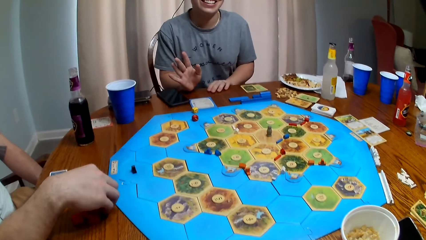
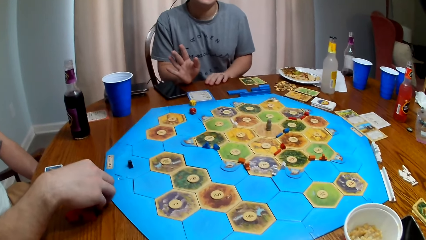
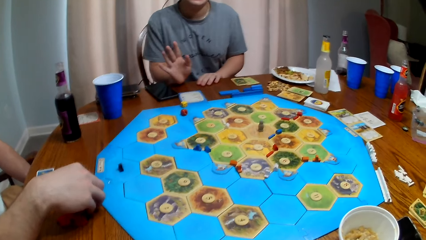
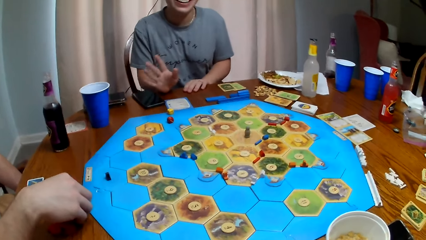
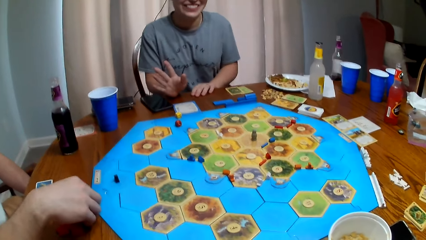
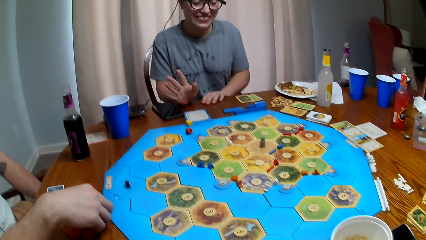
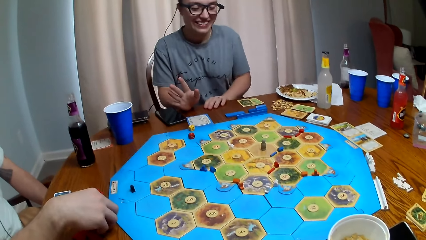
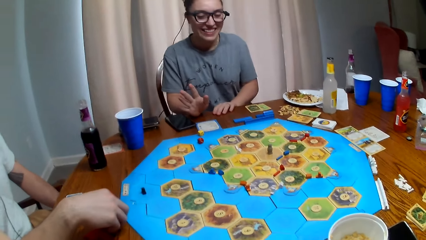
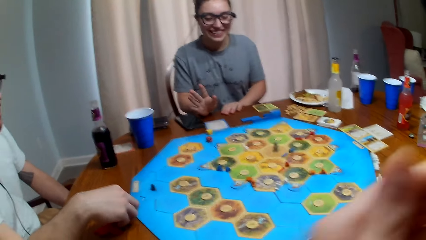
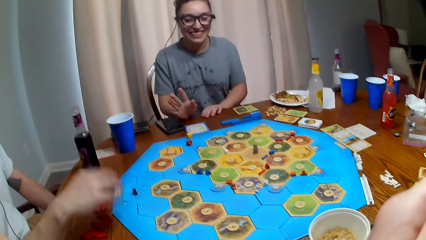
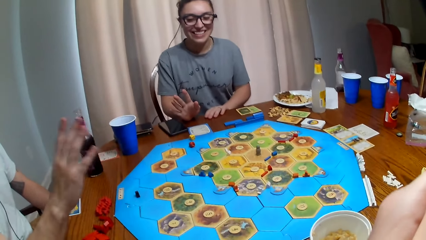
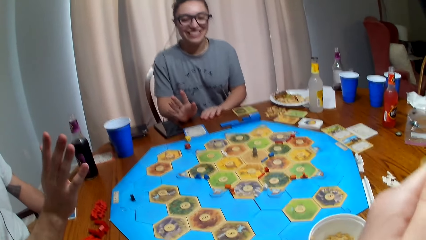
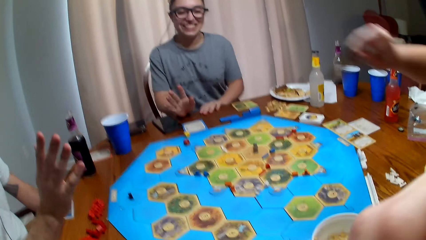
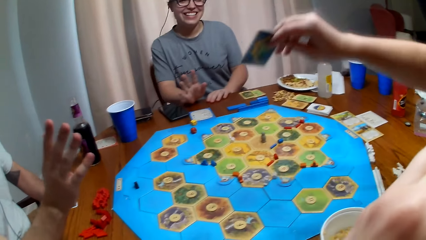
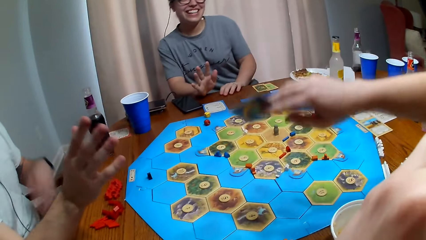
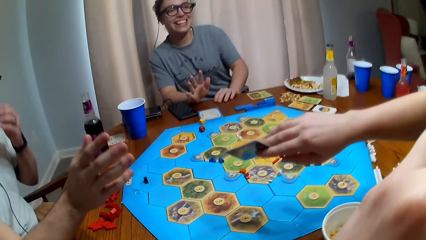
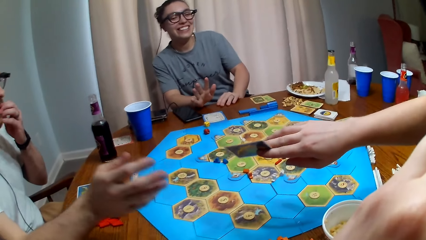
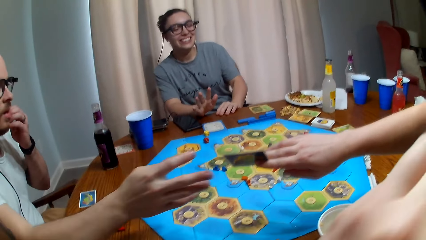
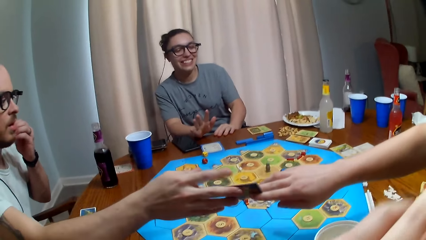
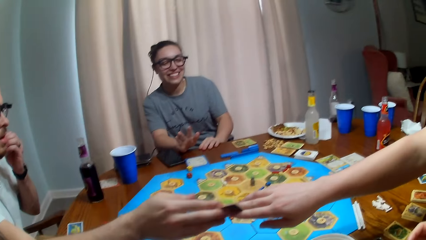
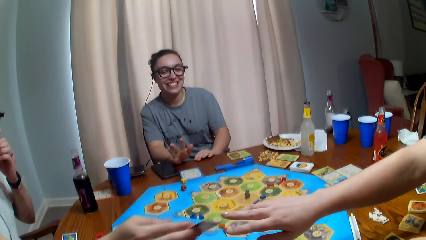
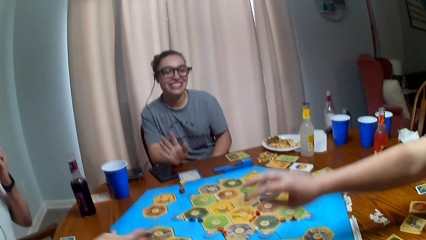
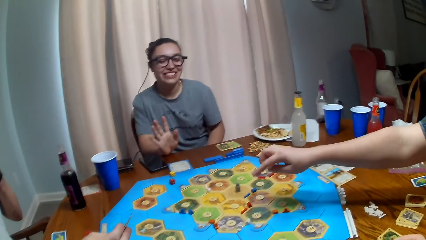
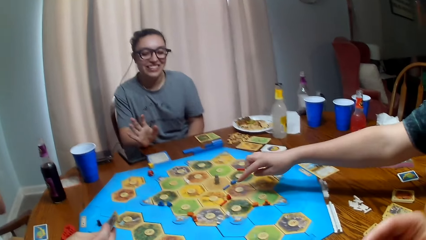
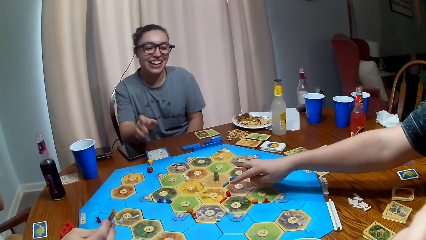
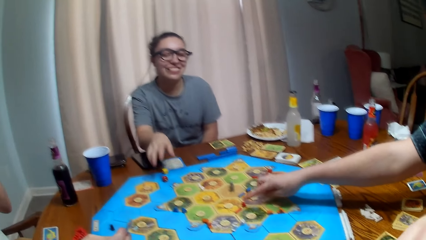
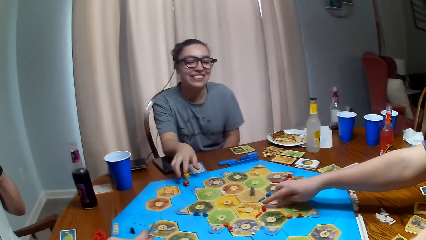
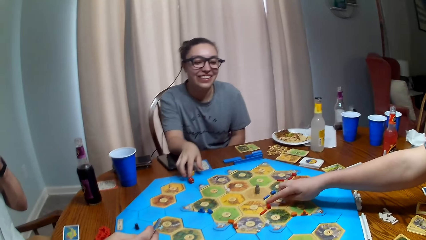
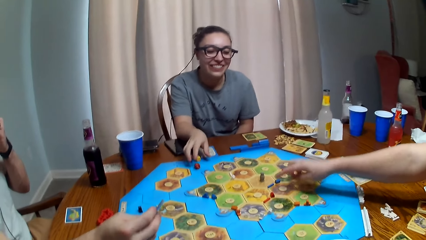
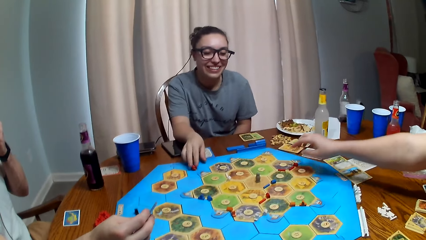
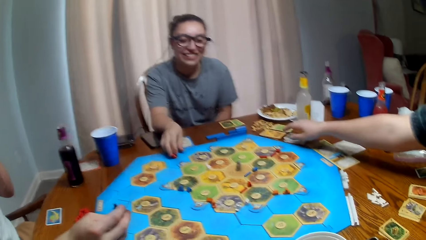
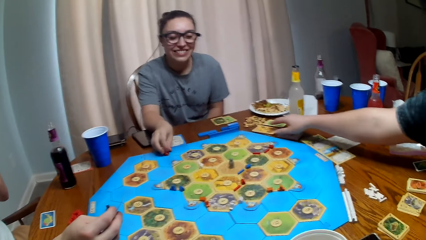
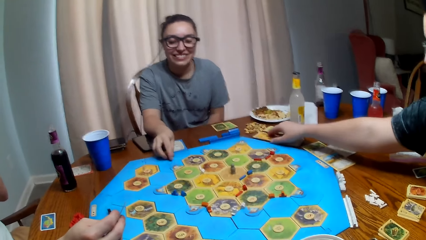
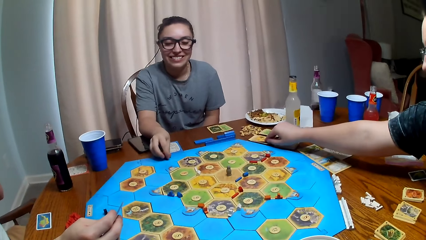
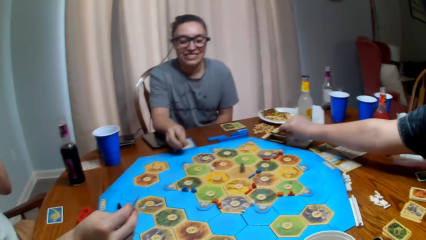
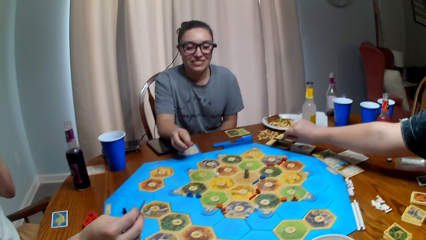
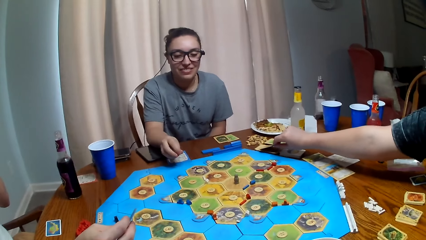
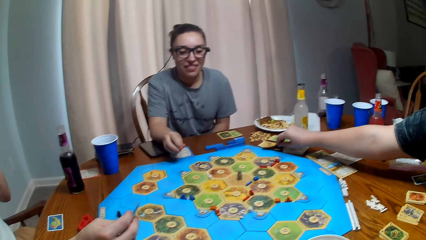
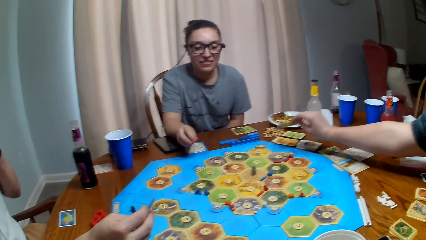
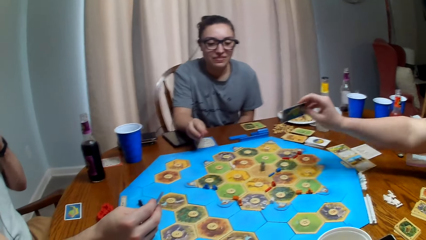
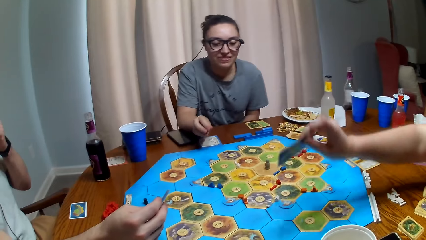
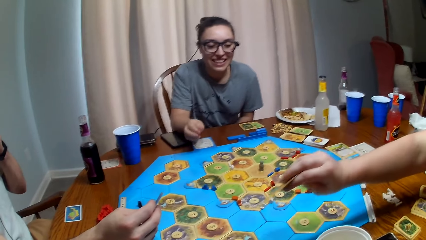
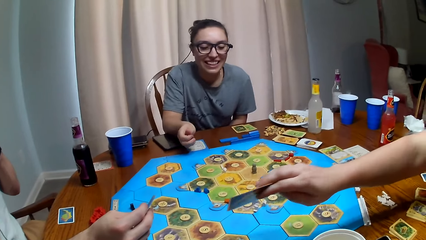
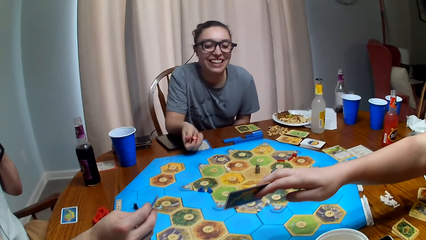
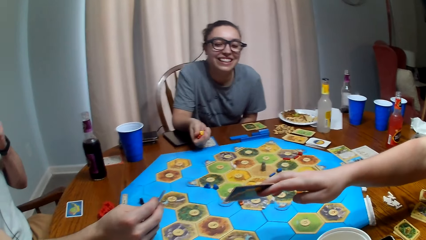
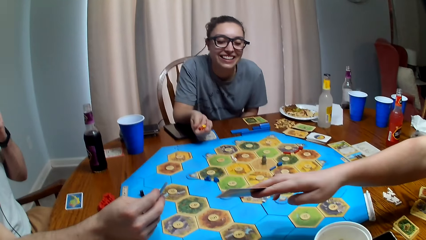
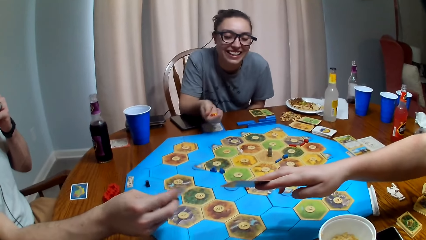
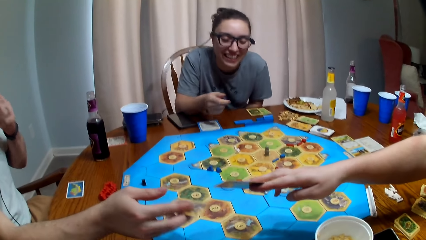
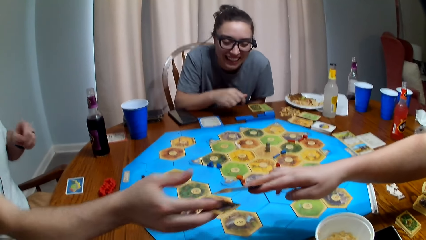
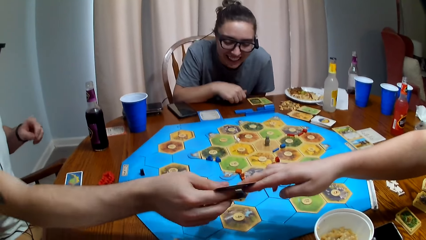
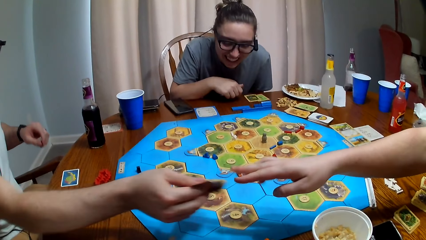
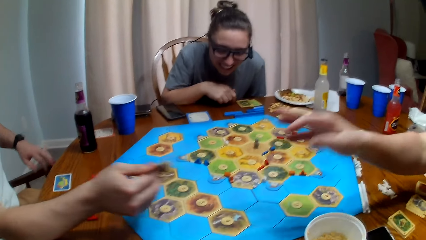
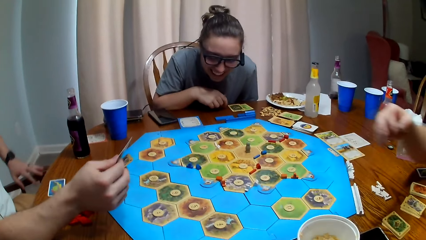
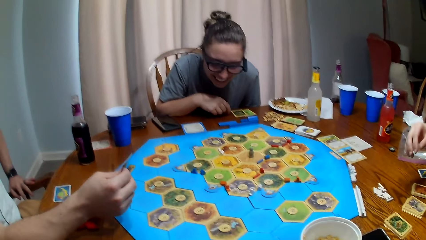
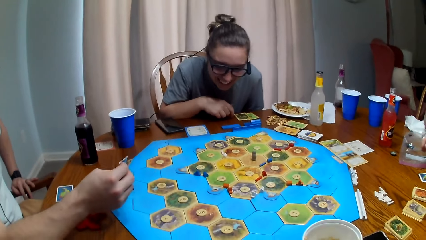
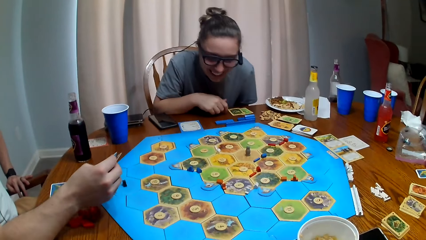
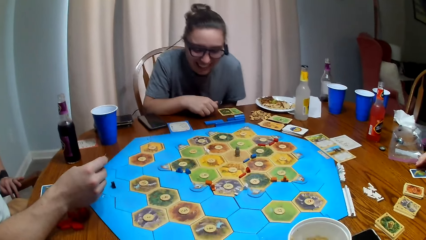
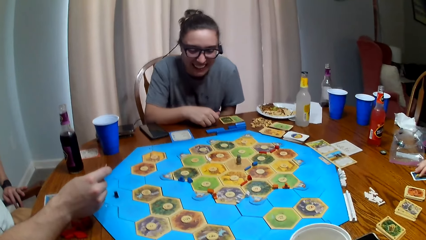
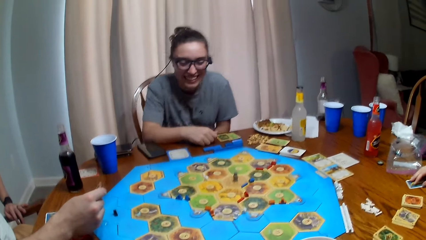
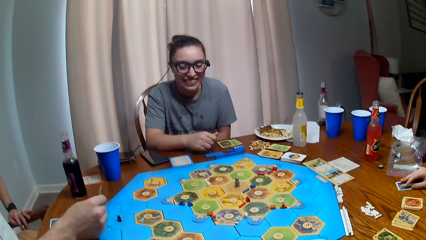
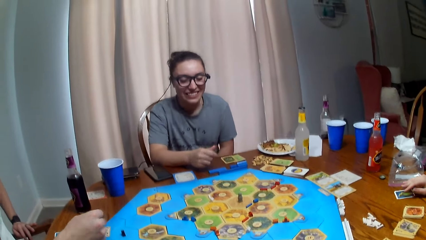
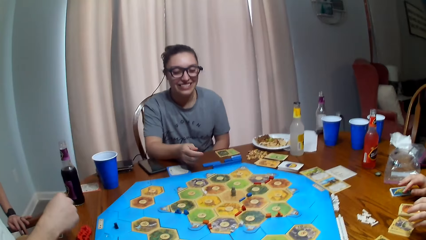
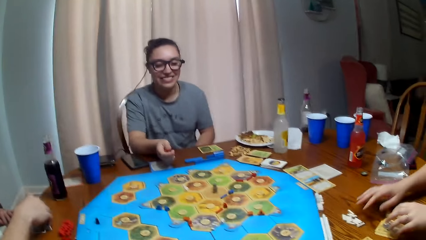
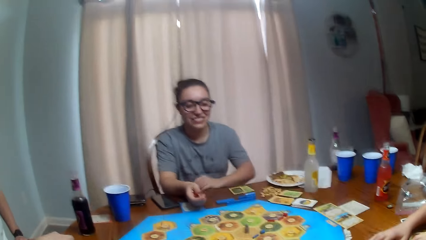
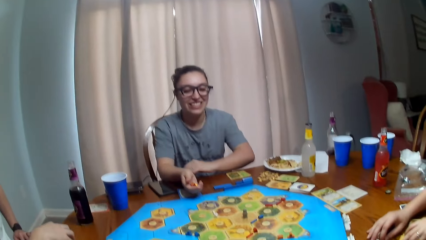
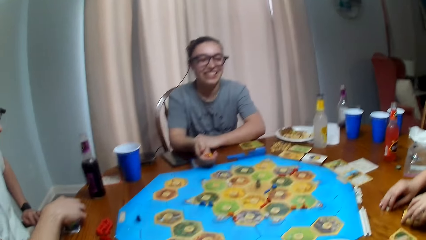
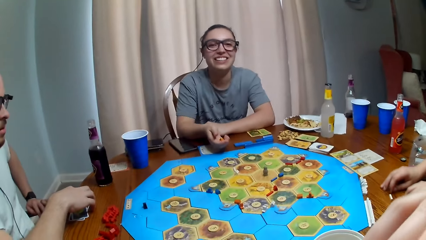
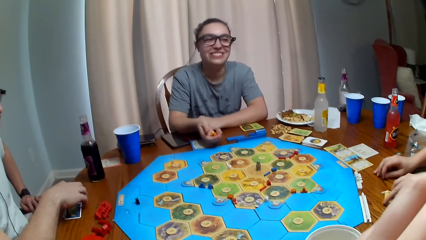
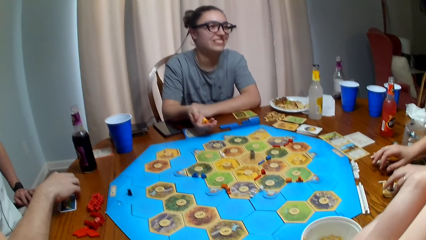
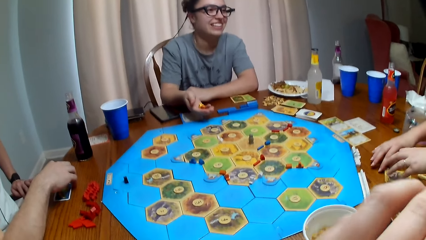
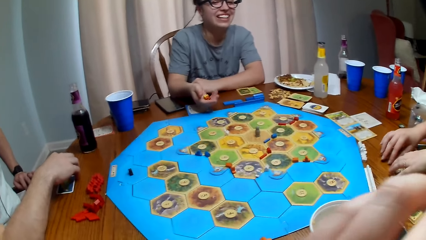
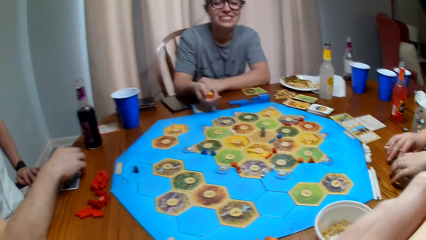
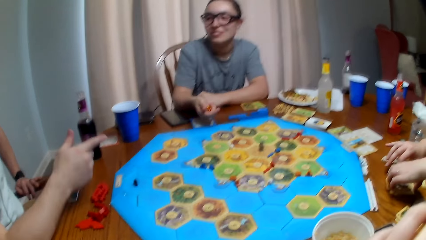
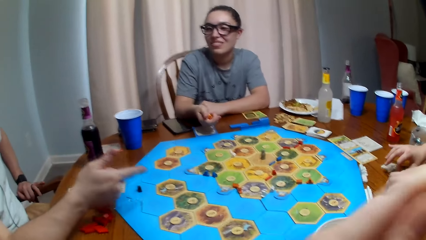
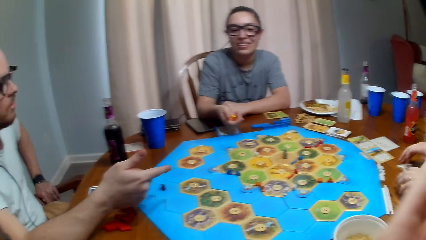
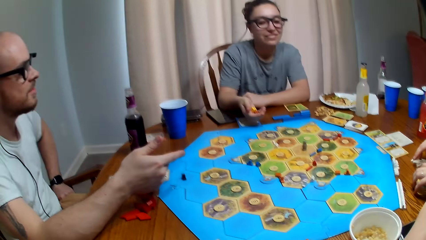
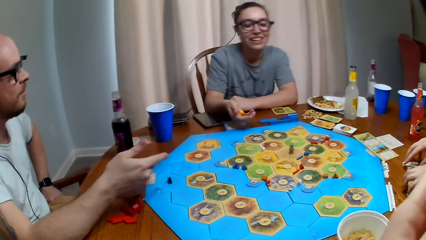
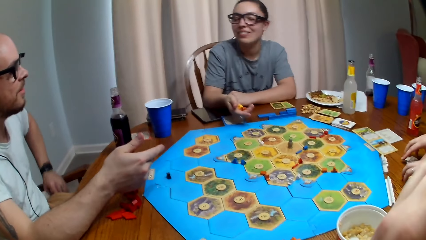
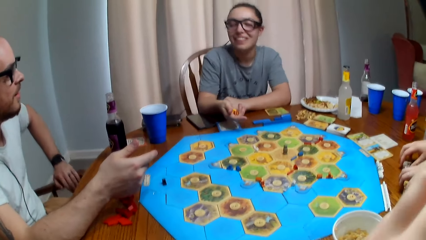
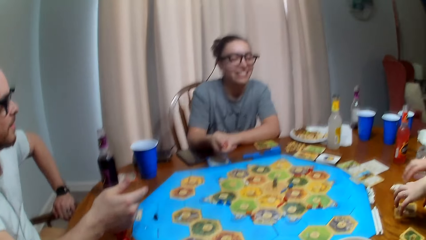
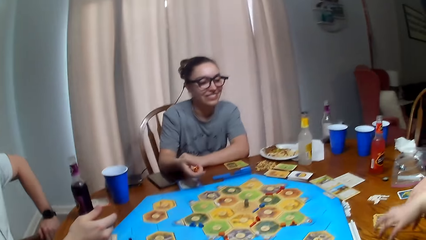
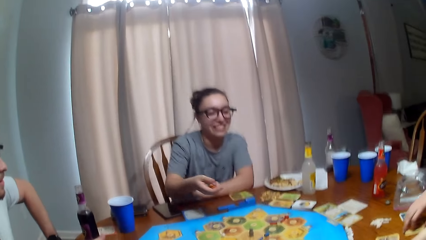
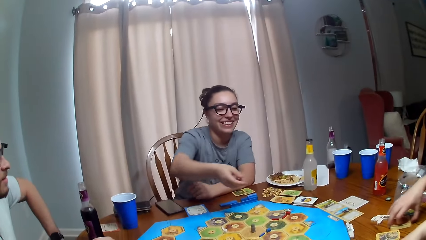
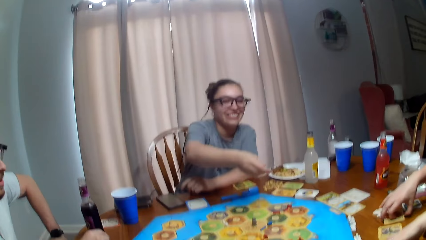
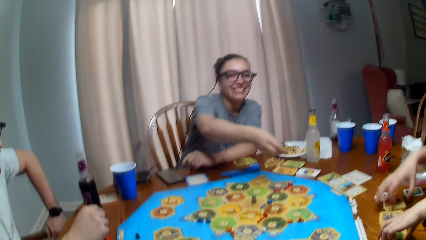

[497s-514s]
A person hands another person a card. The first person picks a card and gives the other person a card. The other person talks.
